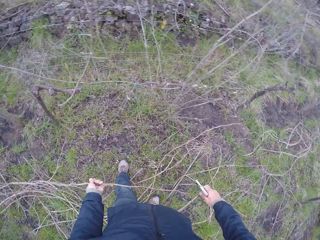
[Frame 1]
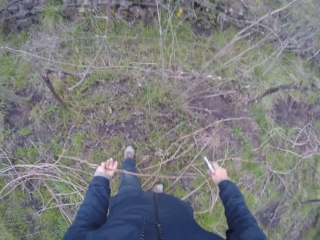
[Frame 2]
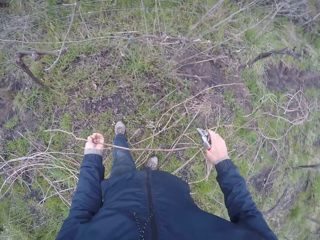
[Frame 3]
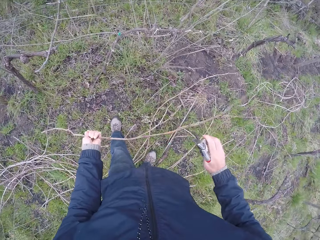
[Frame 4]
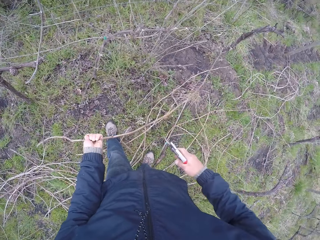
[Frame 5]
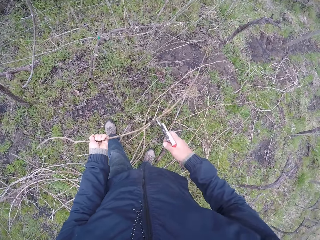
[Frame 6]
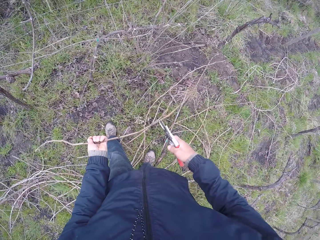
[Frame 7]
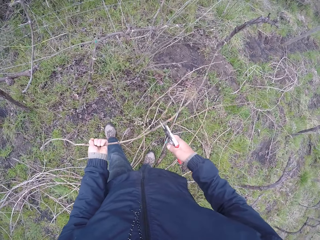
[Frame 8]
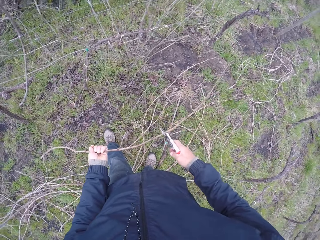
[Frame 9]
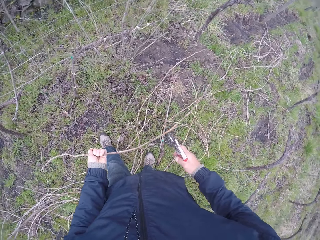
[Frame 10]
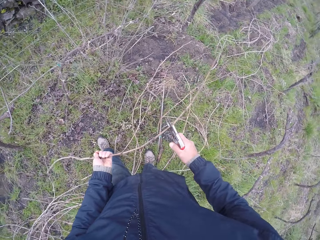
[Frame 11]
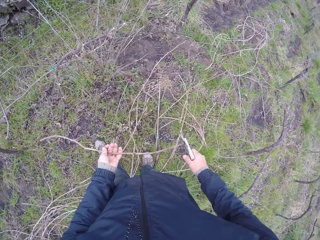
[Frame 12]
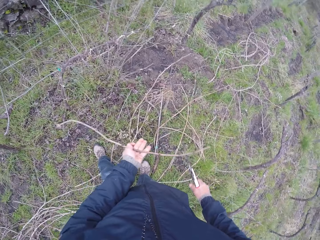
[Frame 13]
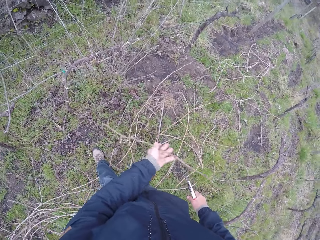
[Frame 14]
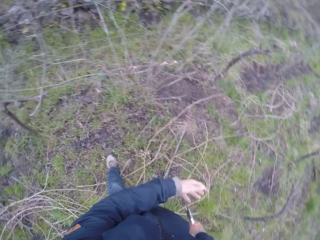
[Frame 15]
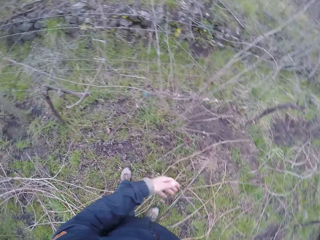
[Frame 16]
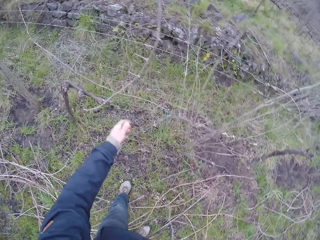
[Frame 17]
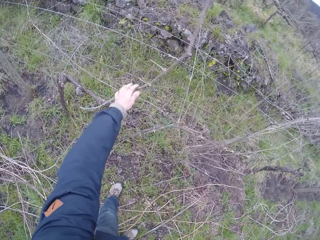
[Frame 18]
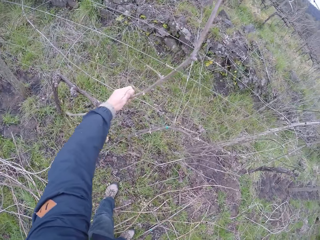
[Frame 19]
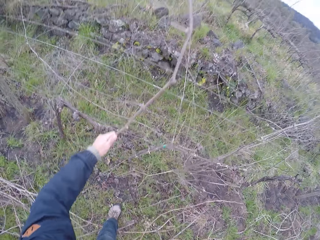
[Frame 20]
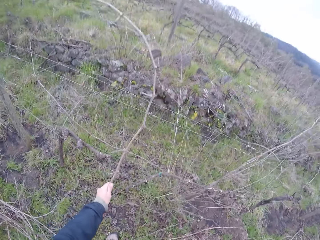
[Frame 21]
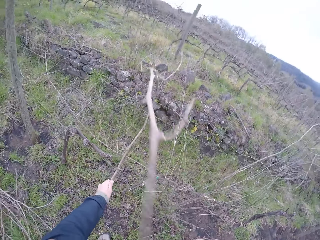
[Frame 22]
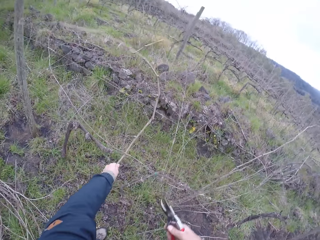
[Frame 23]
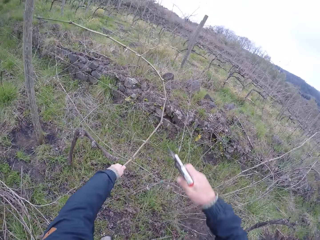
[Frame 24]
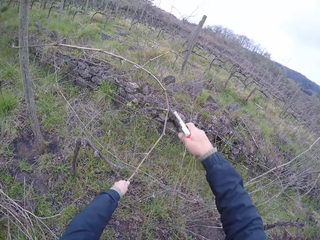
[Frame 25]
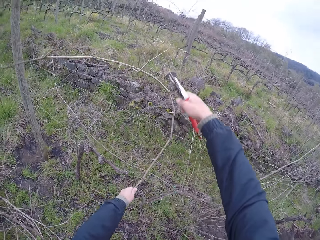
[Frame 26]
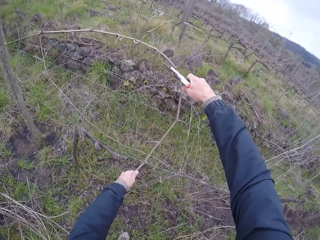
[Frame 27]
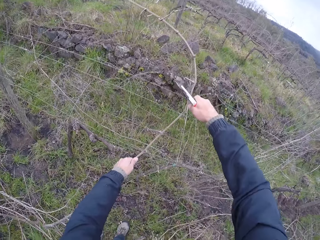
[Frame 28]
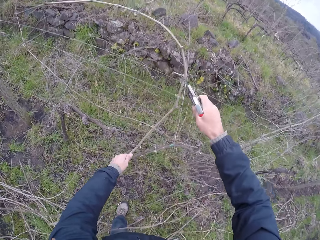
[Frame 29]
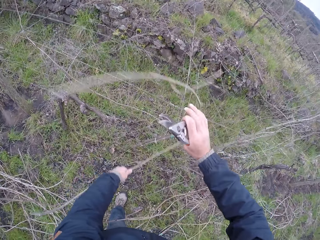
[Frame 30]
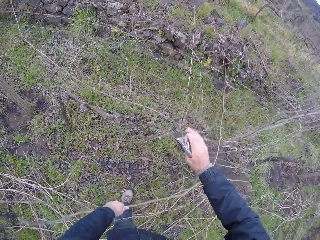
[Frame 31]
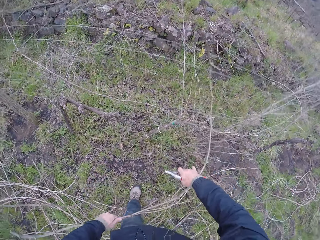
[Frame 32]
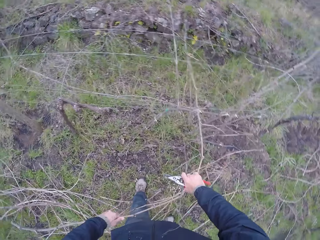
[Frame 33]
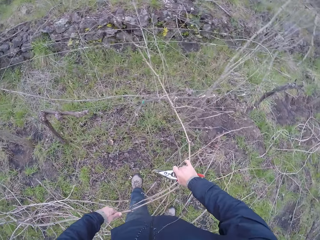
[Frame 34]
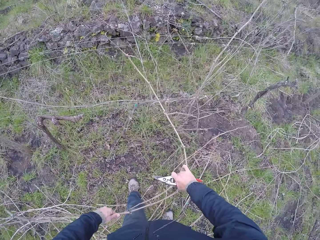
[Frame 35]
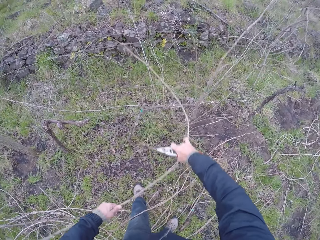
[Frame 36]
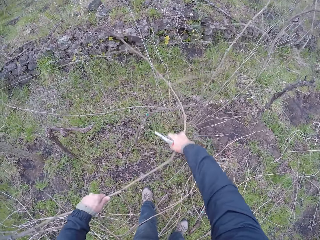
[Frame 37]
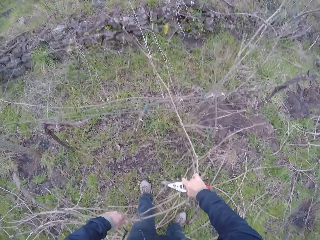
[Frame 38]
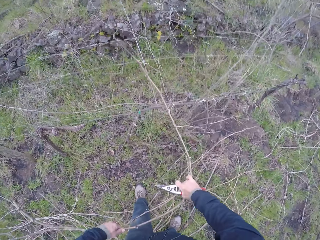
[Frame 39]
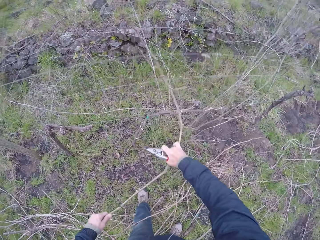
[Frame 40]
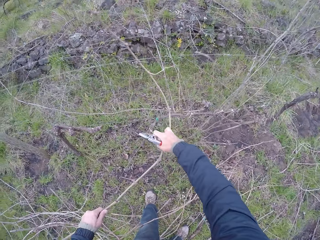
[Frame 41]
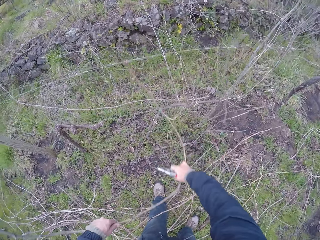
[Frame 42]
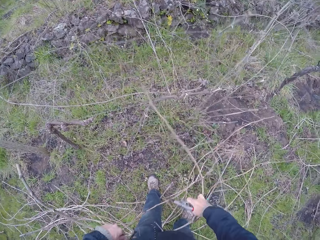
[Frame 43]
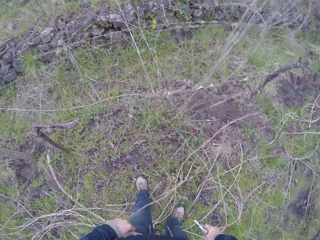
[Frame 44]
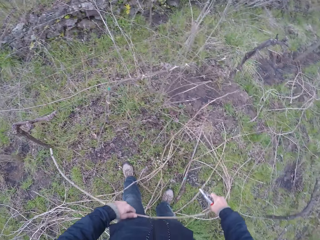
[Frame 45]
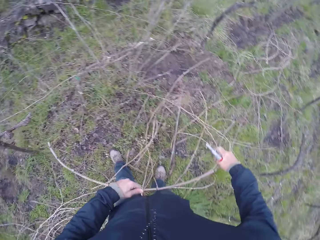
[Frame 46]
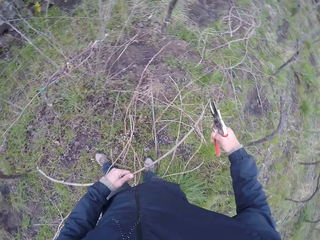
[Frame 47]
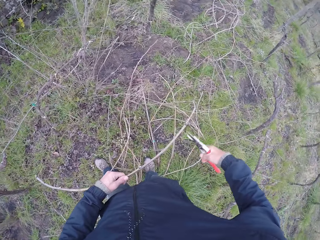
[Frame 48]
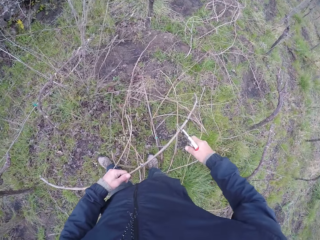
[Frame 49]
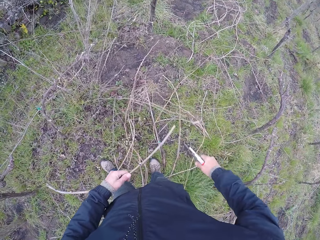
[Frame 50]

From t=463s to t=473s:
The camera wearer cuts the tree branch with the pliers with his right hand. He drops the tree branch on the ground with his left hand. He pulls the tree branch from the wire with both hands.

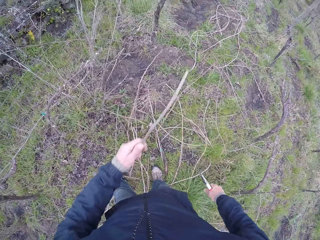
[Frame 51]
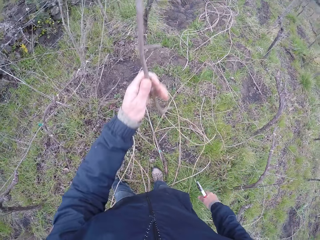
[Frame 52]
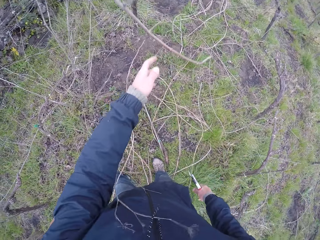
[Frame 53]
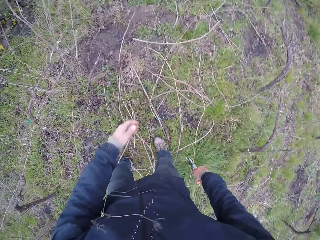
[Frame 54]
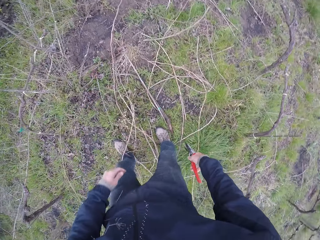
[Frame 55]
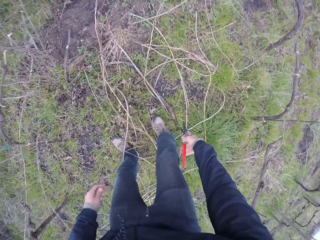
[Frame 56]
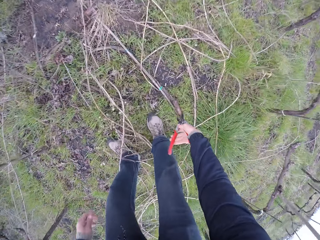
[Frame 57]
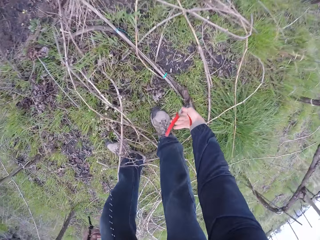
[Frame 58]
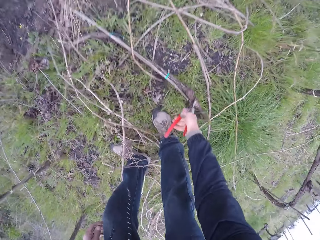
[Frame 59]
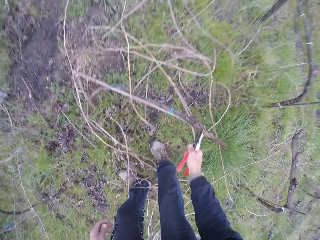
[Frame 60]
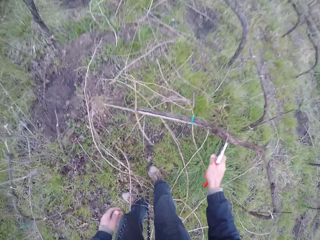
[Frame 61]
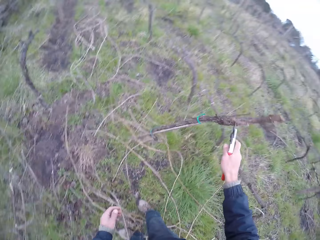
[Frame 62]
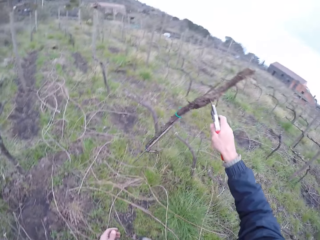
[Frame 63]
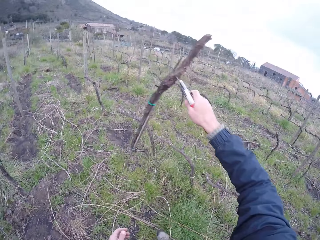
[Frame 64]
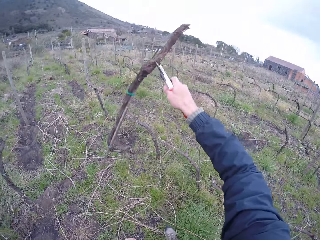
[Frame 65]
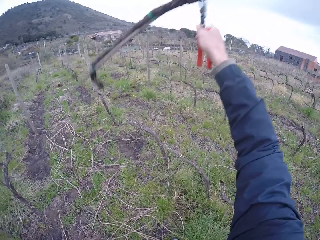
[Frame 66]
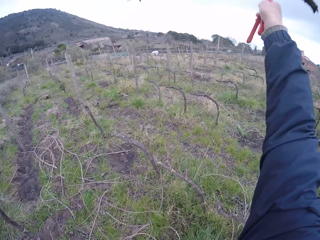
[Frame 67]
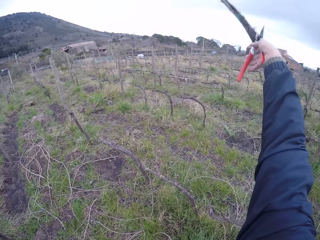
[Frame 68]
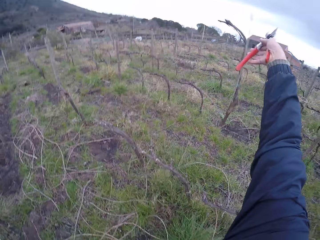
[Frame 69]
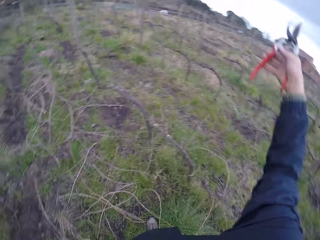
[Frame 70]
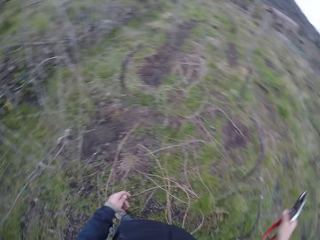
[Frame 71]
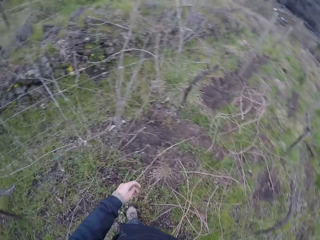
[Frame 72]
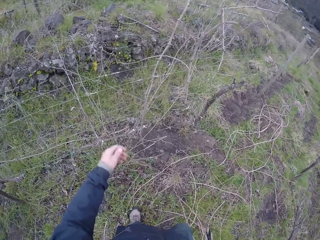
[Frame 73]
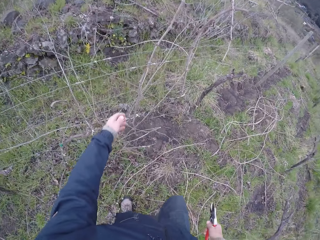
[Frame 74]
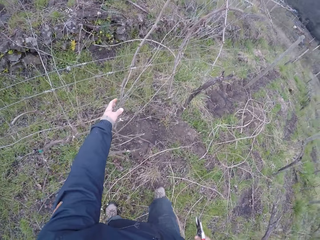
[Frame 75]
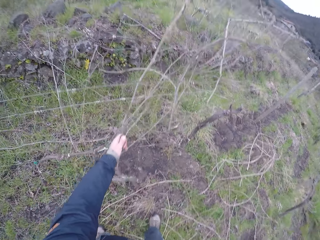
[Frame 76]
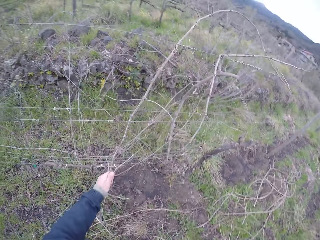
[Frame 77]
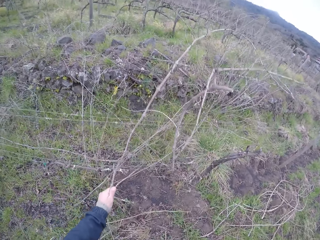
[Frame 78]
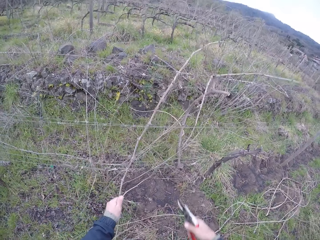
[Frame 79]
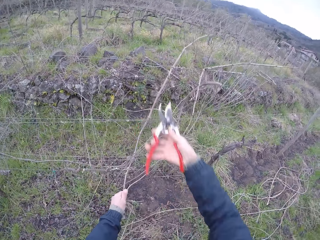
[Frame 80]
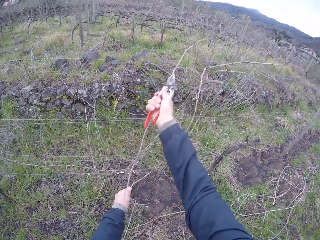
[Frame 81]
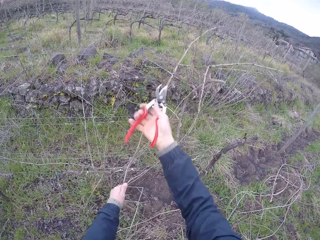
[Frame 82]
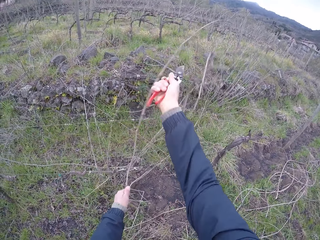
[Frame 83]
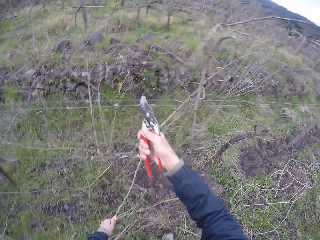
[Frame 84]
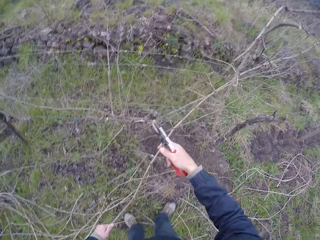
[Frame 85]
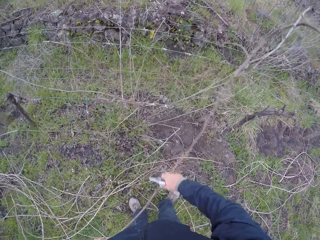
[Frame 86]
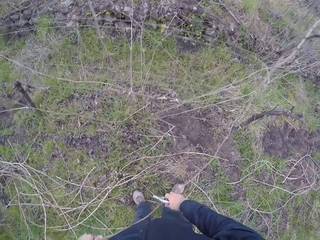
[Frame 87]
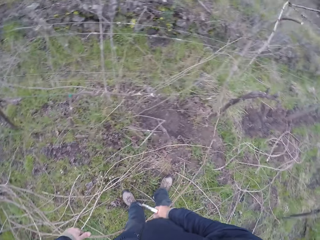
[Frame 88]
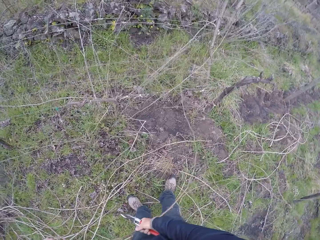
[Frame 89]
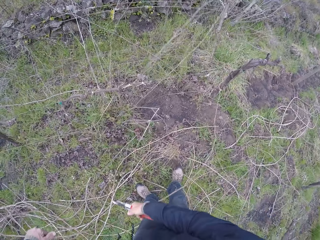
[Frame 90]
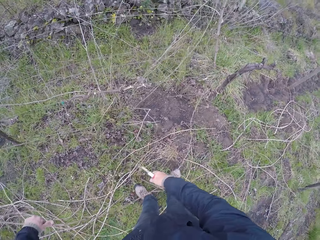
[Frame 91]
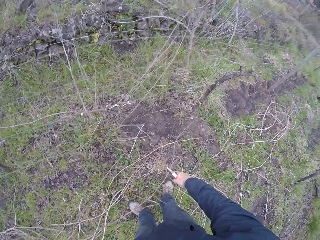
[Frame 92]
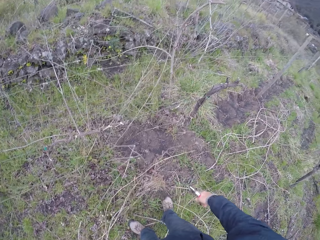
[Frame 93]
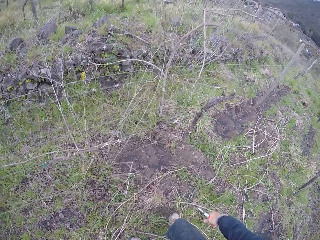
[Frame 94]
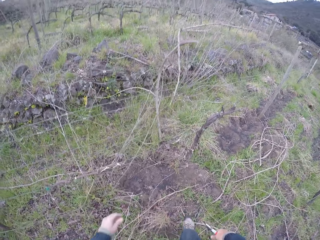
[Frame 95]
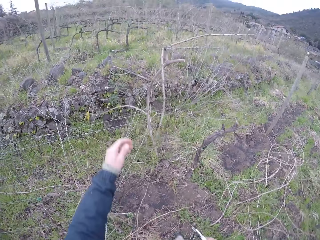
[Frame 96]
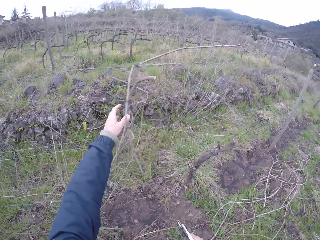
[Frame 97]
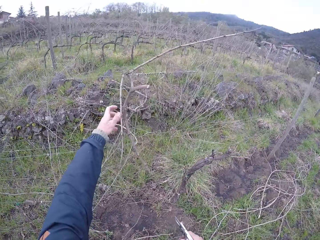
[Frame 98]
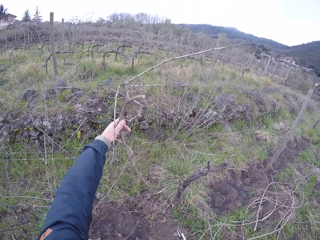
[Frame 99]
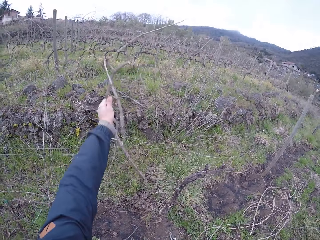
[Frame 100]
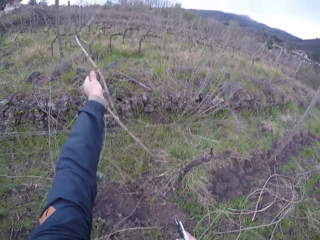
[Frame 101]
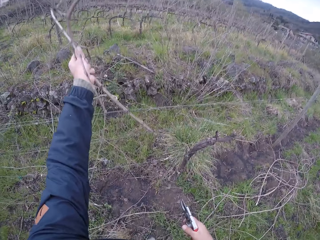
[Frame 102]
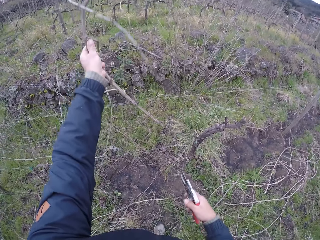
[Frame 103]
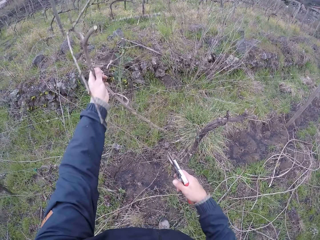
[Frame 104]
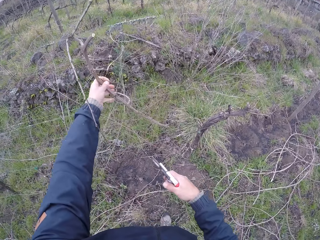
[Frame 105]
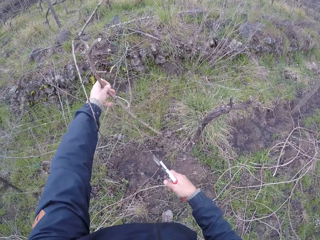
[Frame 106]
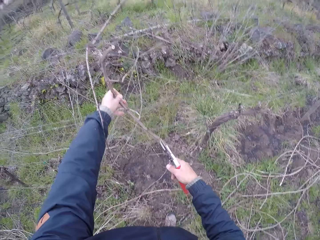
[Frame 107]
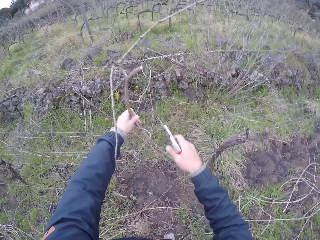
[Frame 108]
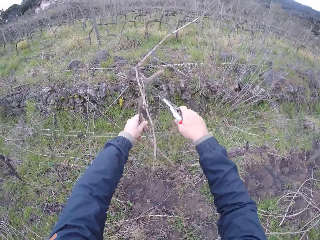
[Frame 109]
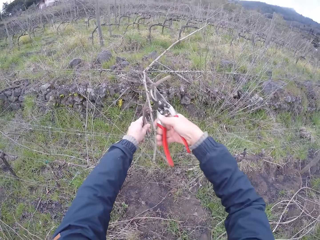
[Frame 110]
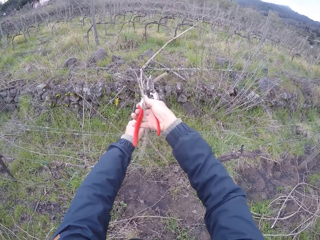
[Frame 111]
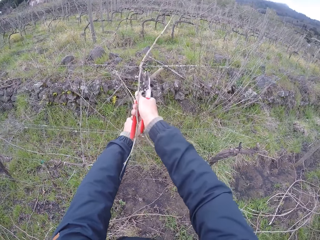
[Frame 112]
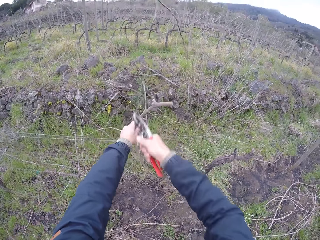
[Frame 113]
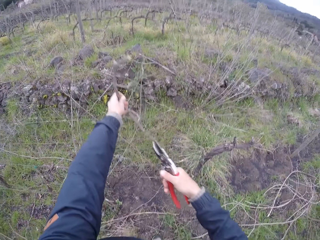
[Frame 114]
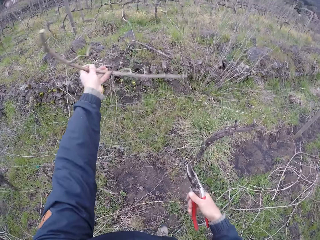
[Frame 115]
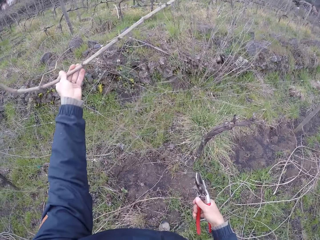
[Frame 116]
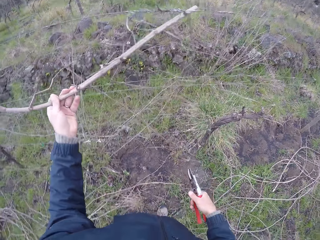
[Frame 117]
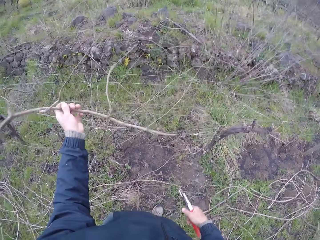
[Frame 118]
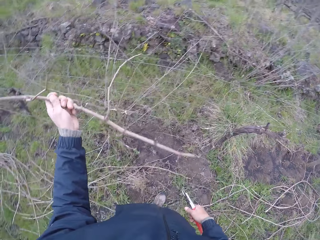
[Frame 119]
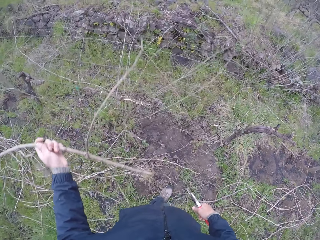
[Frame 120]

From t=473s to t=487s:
The camera wearer cuts the tree branch with the pliers with his right hand. He drops the tree branch on the ground with his left hand. He picks the tree branch from the ground with the pliers. He throws the tree branch on the ground with the pliers, on the other side of the fence. He holds the tree branch with his left hand. He pulls a twig. He cuts the tree branch with the pliers with his right hand. He drops the tree branch on the ground with his left hand. He holds the tree branch with his left hand. He pulls a twig. He cuts the tree branch with the pliers with his right hand.
